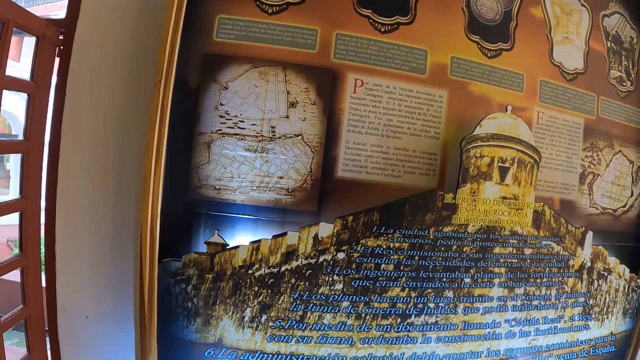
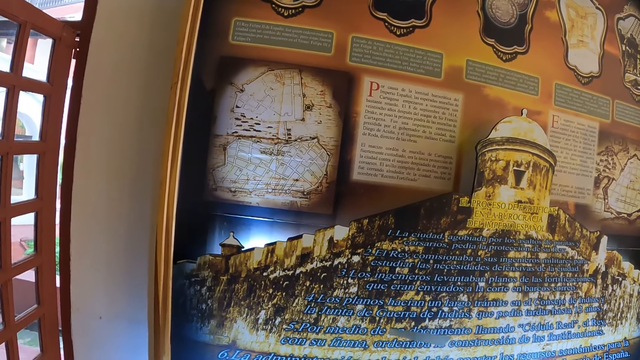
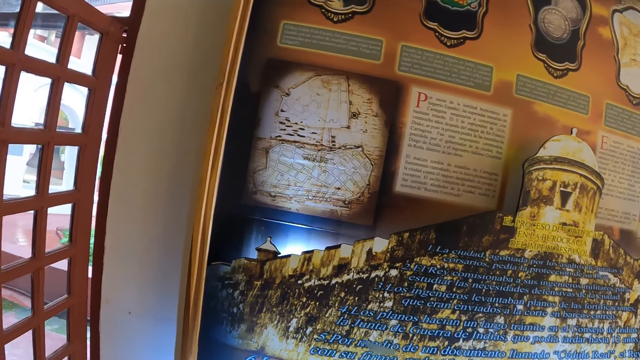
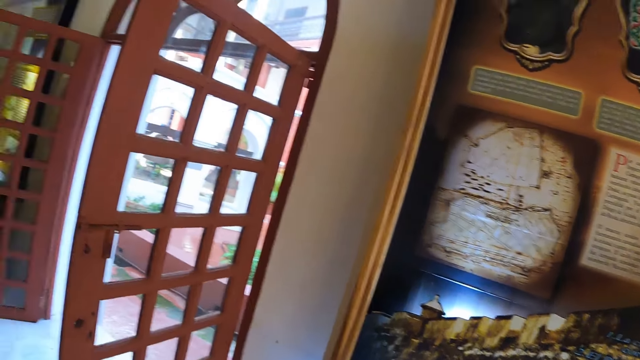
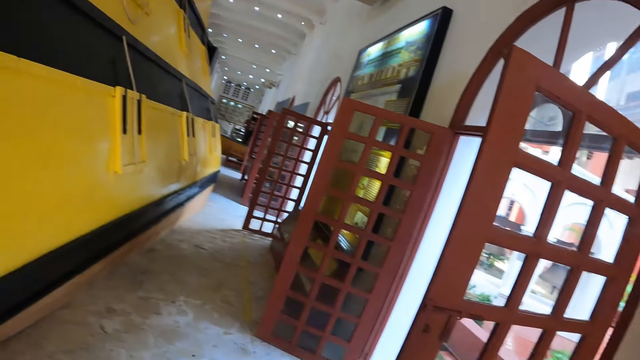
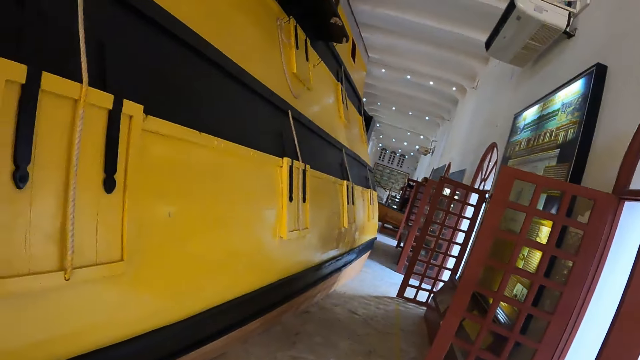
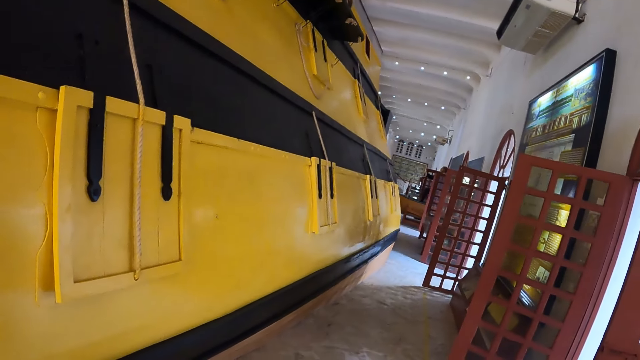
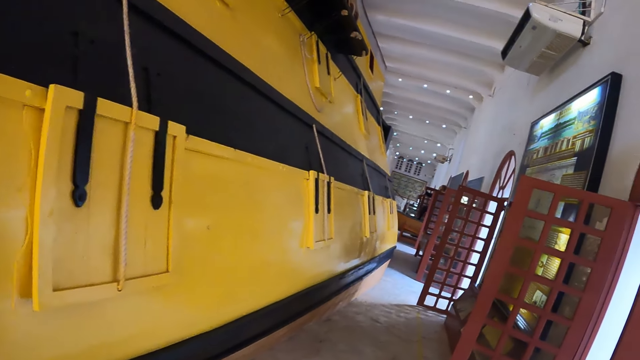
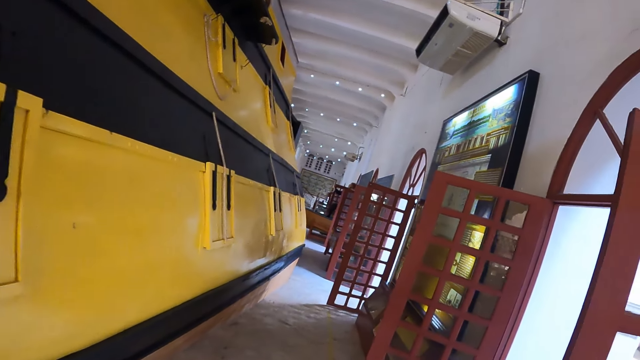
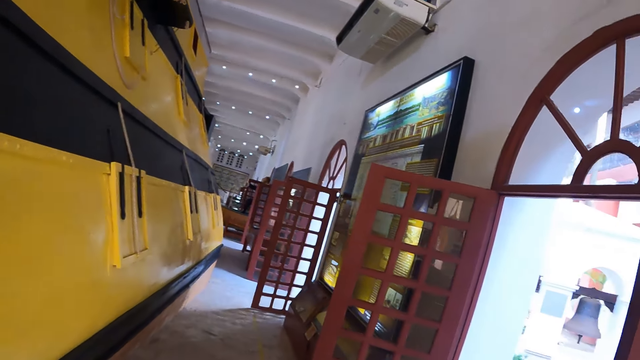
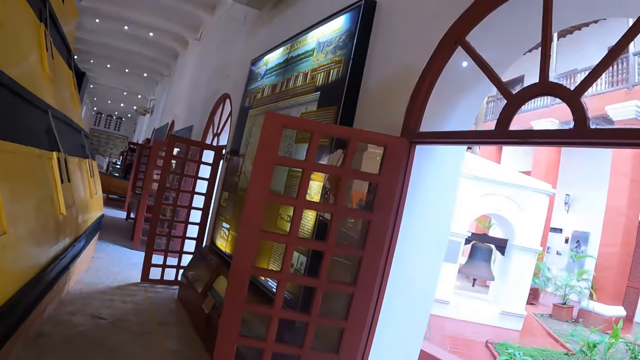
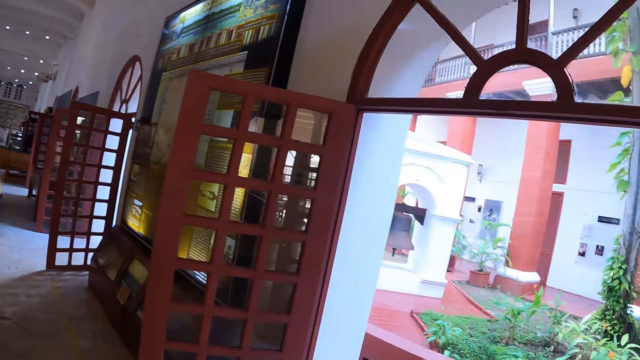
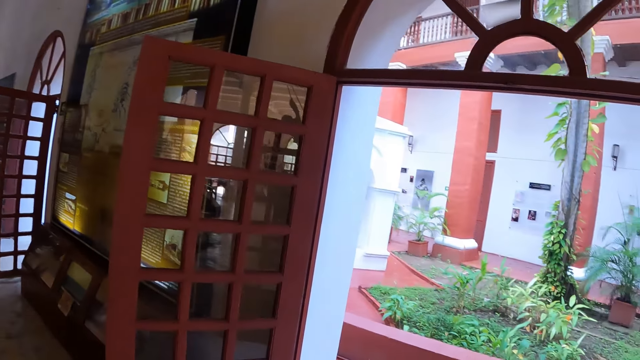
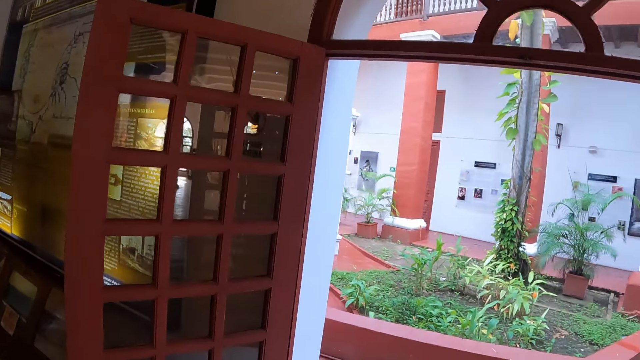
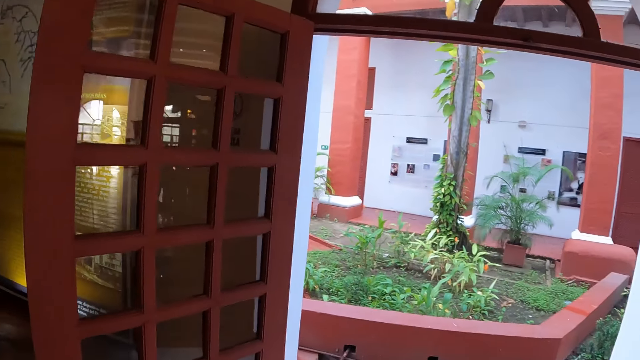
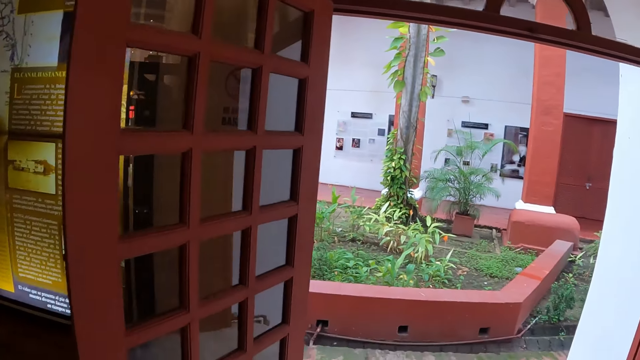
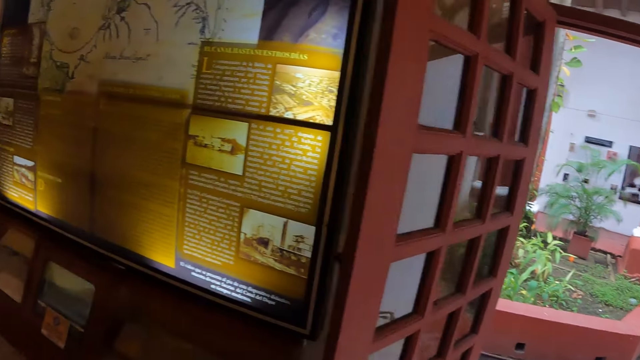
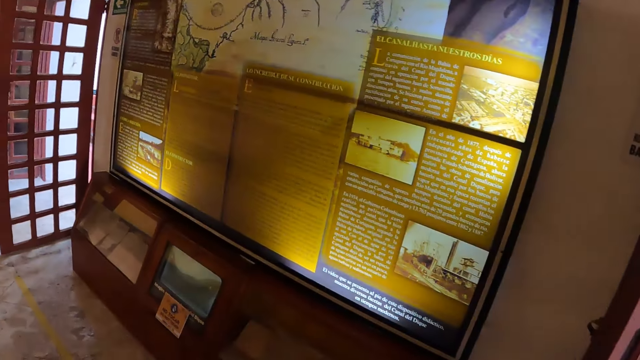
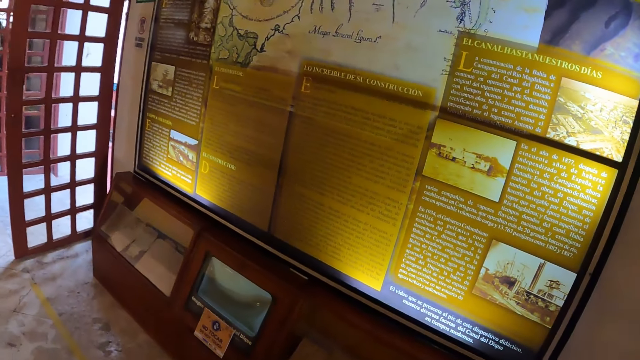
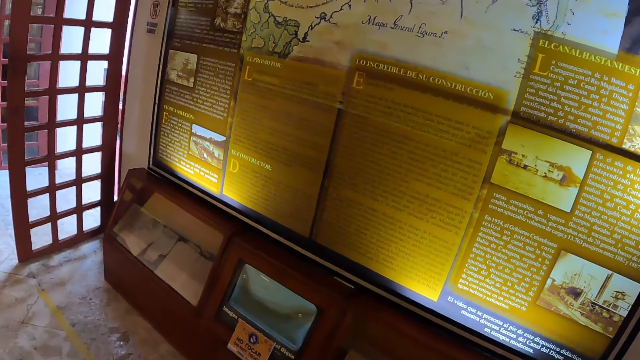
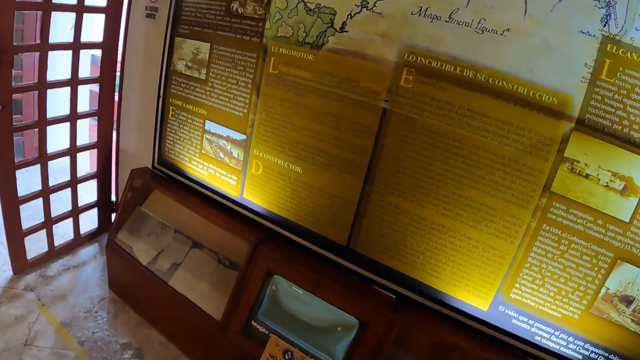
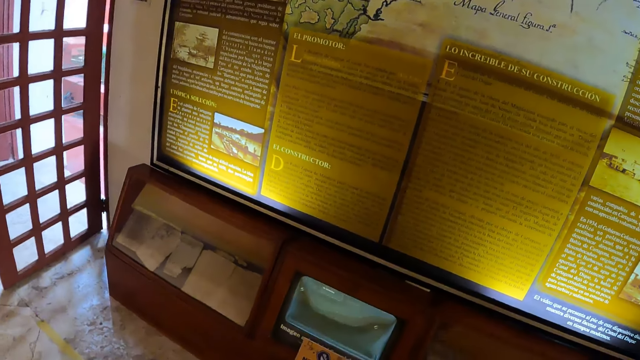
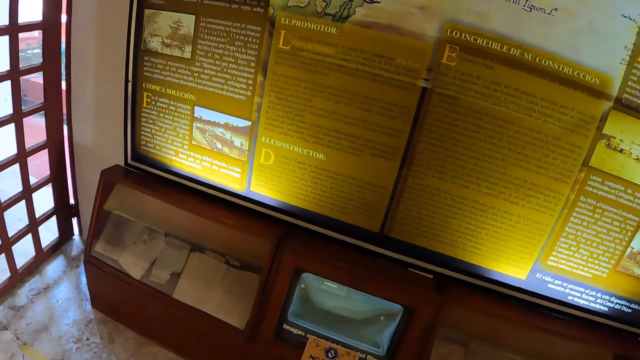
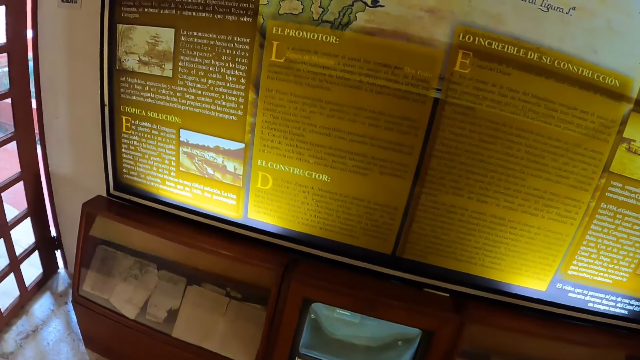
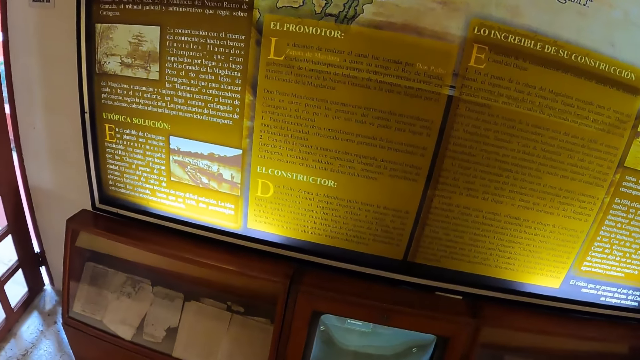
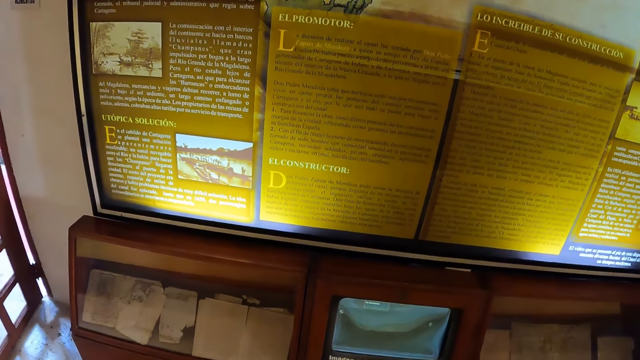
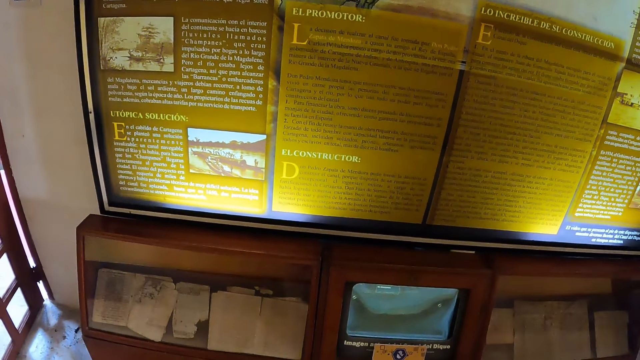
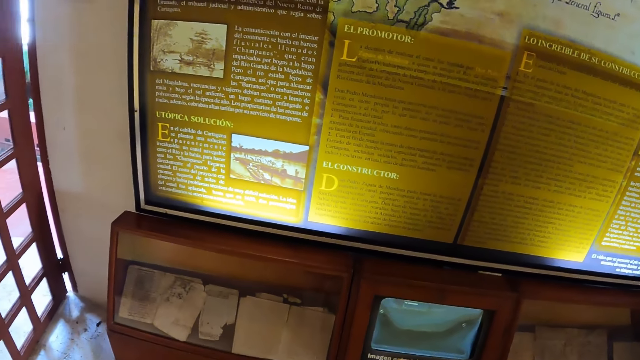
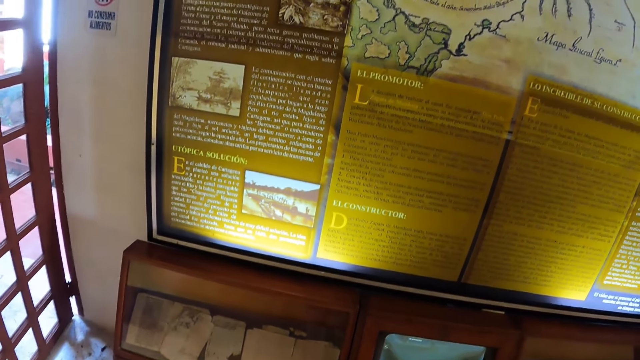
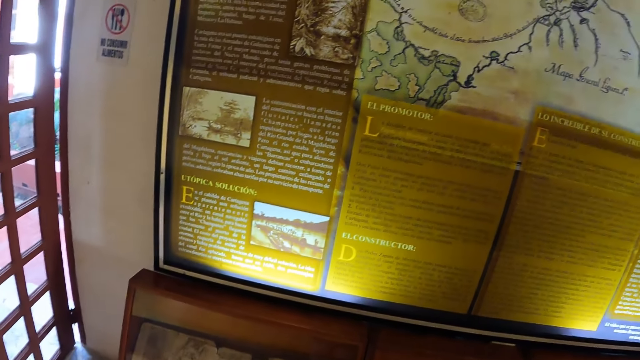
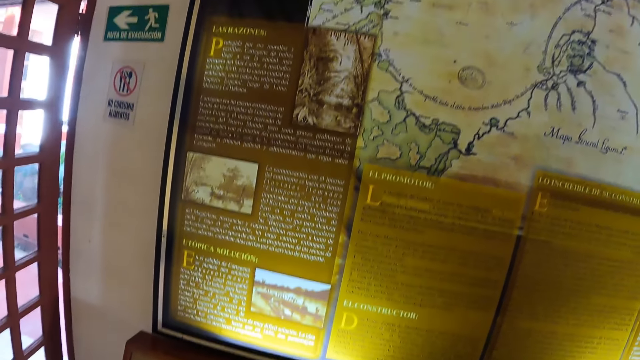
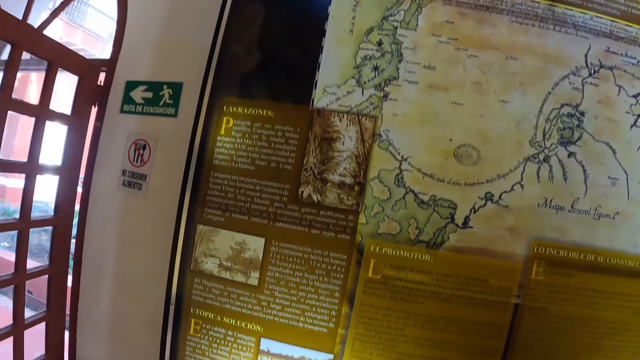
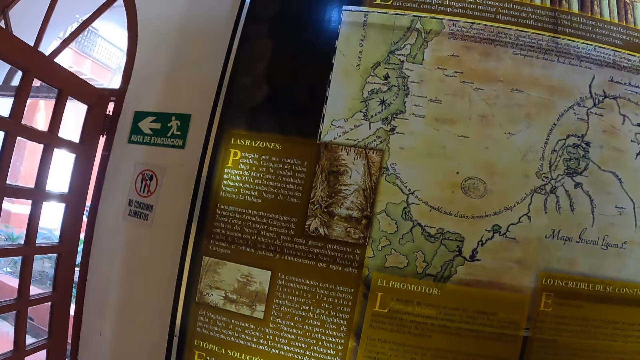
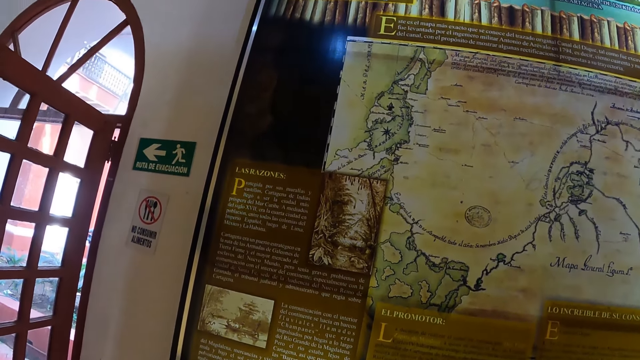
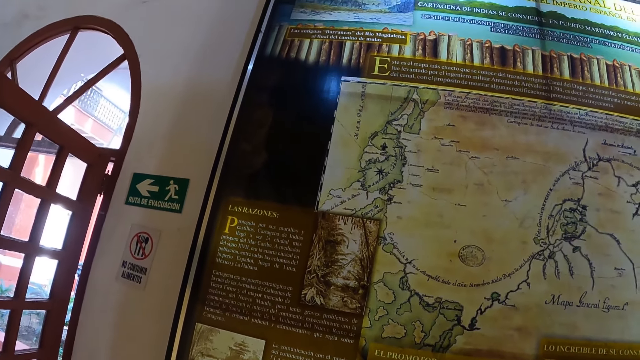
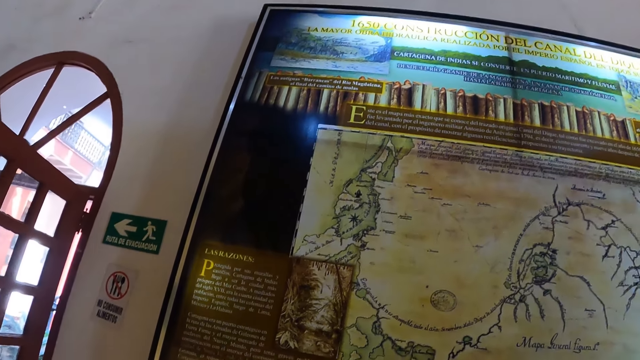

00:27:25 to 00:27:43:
The camera wearer looks around. They walk around. They look at the craft art.

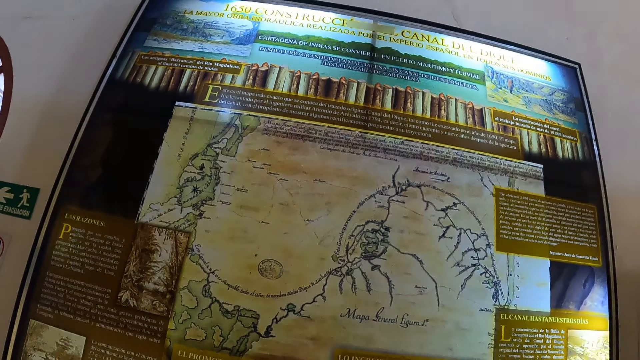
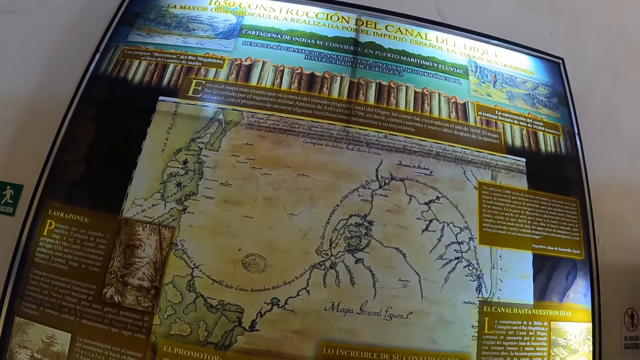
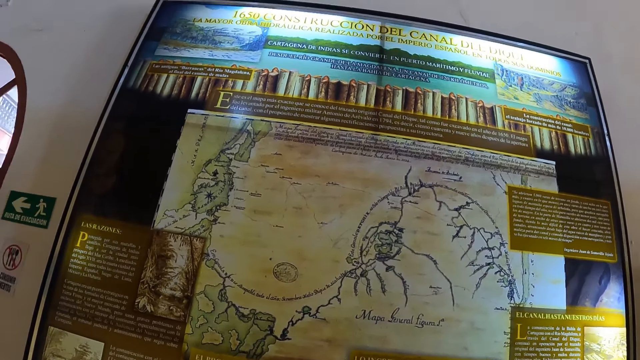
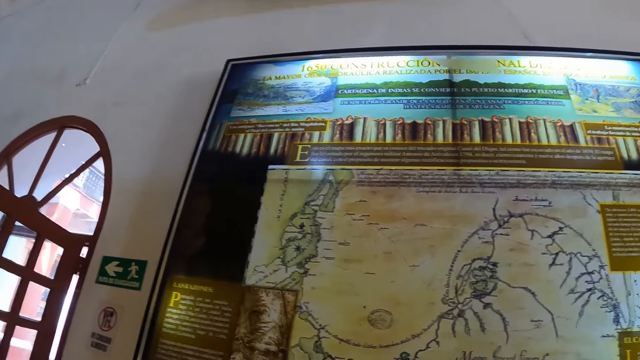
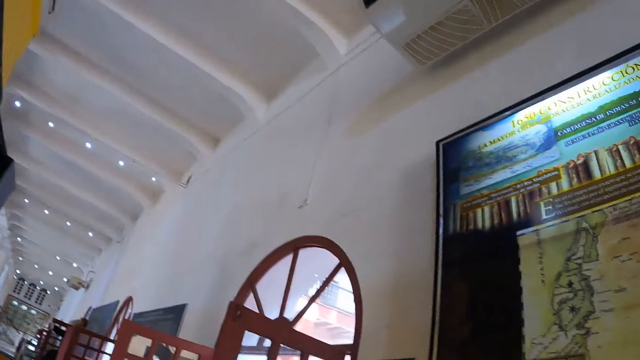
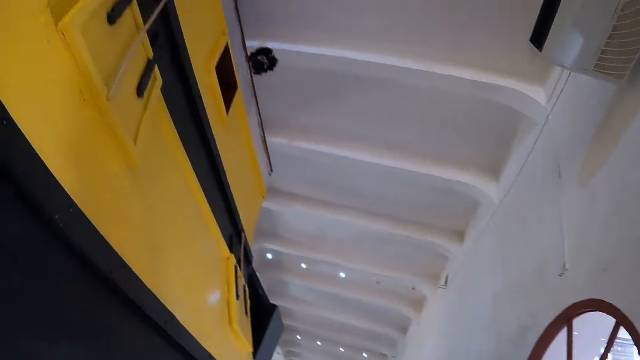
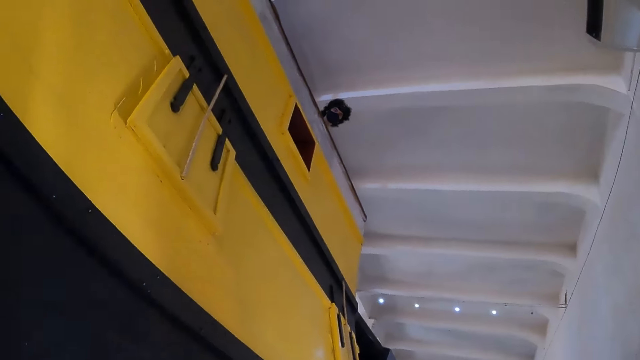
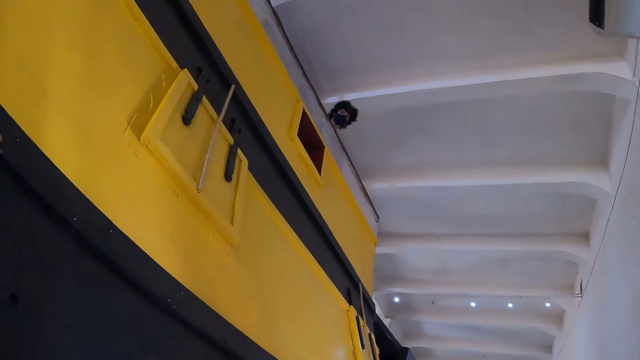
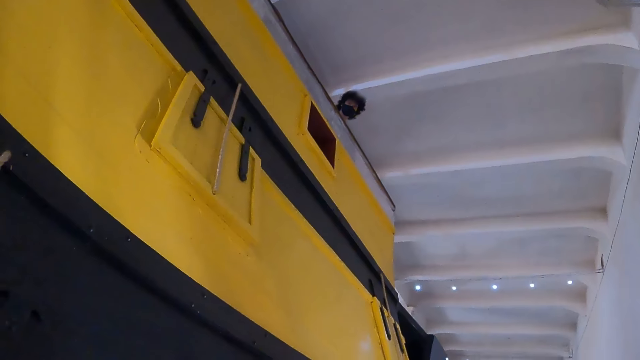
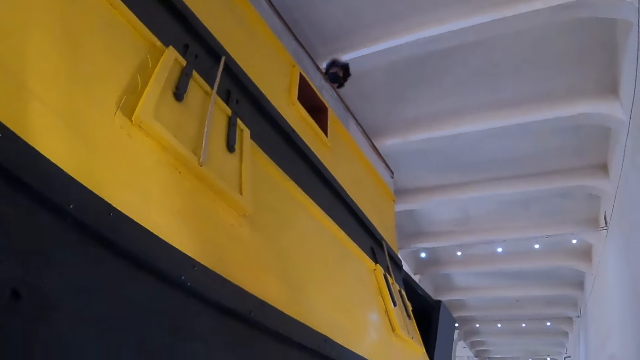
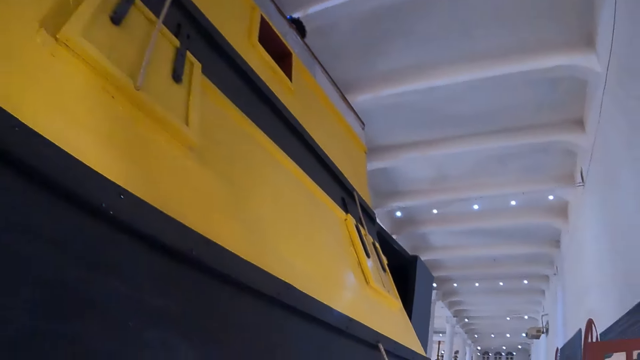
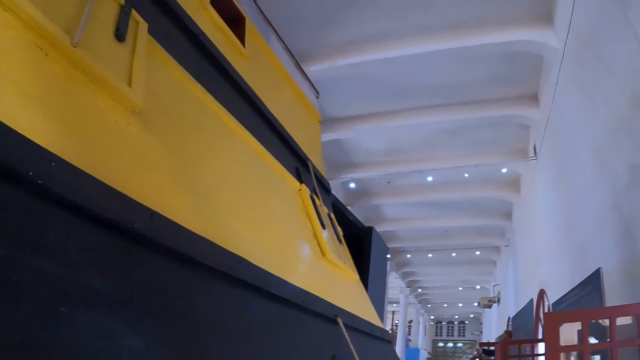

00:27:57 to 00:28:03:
The camera wearer looks around.
